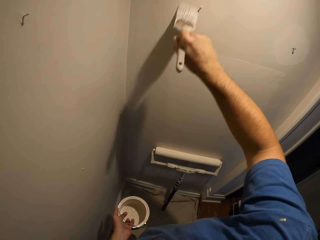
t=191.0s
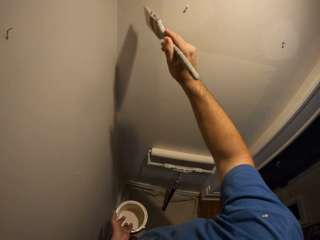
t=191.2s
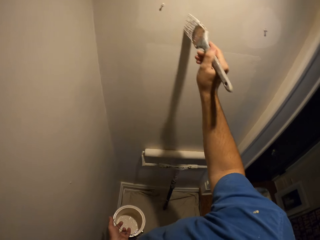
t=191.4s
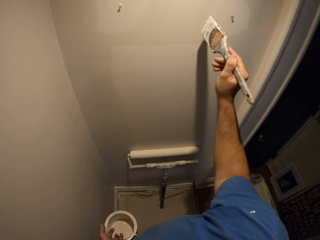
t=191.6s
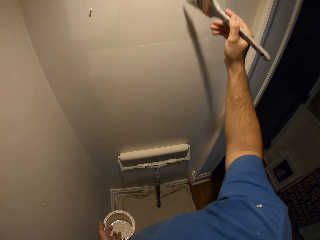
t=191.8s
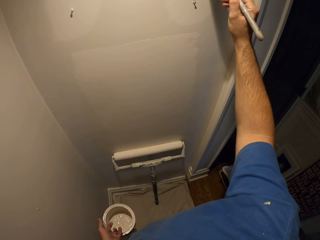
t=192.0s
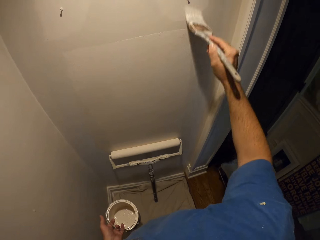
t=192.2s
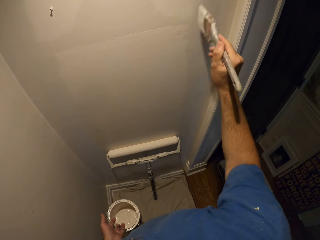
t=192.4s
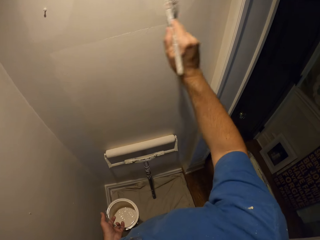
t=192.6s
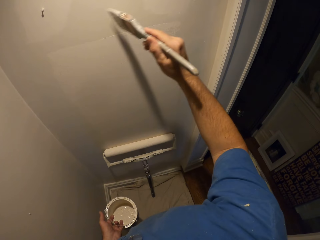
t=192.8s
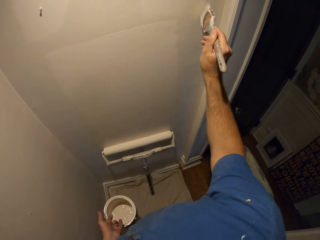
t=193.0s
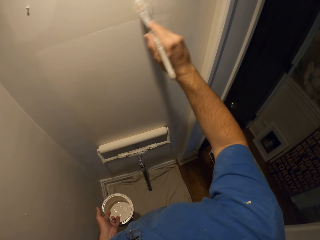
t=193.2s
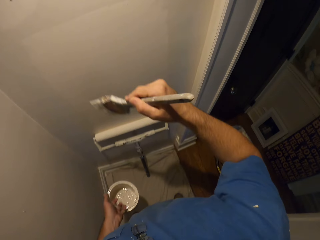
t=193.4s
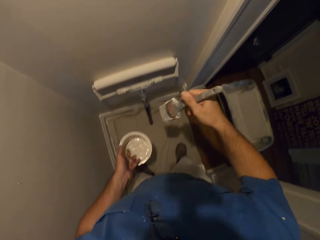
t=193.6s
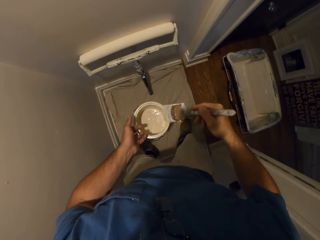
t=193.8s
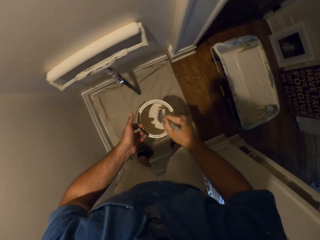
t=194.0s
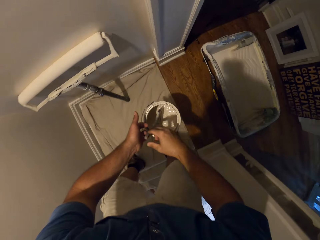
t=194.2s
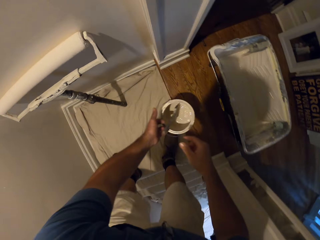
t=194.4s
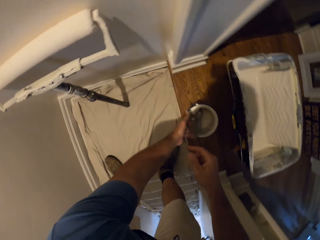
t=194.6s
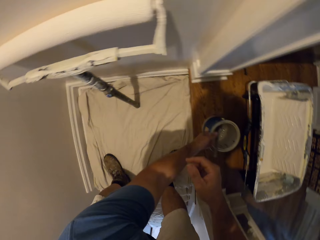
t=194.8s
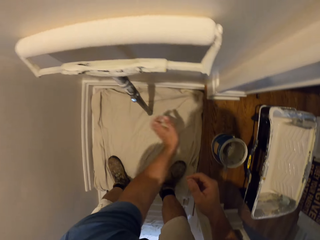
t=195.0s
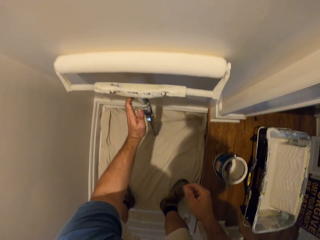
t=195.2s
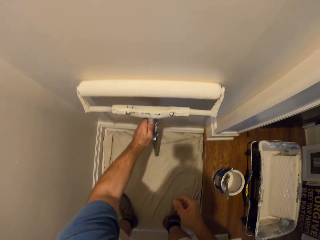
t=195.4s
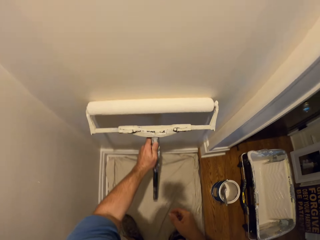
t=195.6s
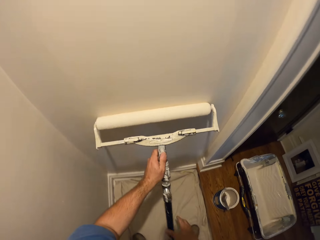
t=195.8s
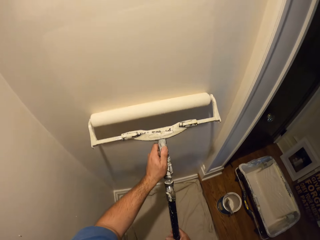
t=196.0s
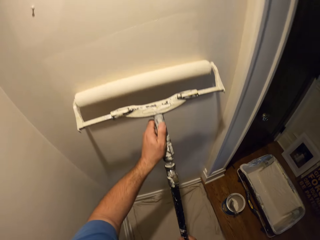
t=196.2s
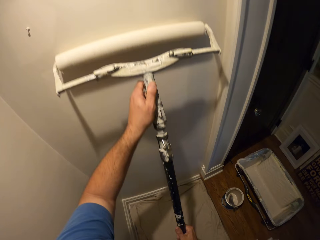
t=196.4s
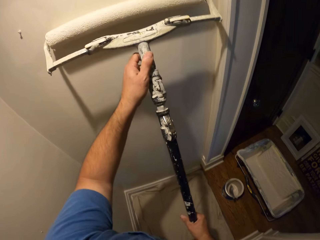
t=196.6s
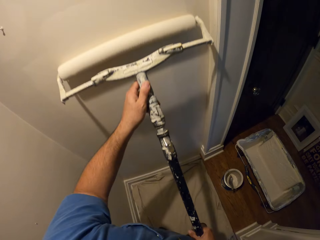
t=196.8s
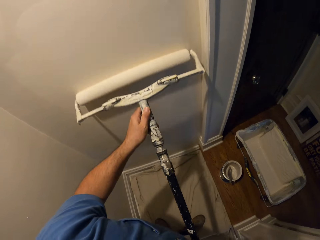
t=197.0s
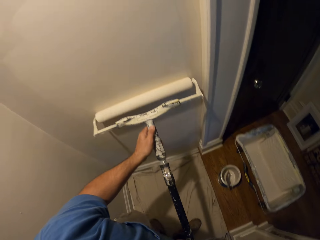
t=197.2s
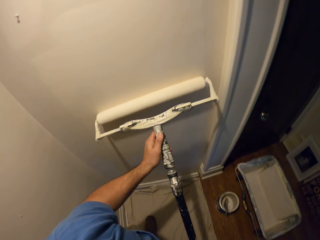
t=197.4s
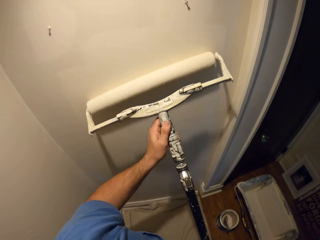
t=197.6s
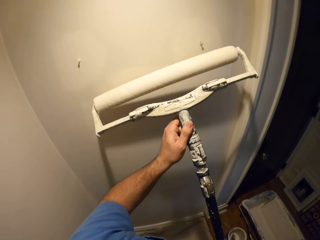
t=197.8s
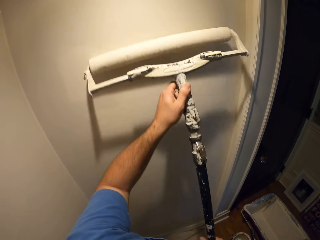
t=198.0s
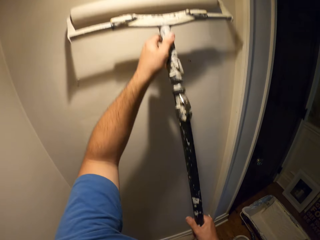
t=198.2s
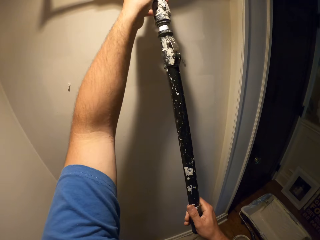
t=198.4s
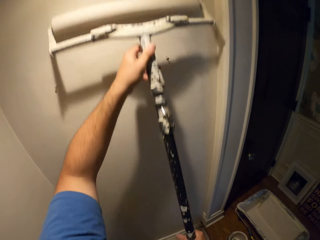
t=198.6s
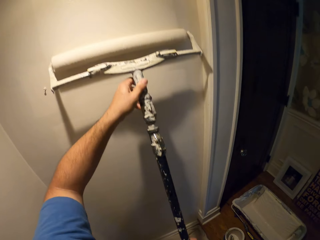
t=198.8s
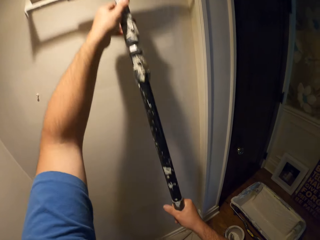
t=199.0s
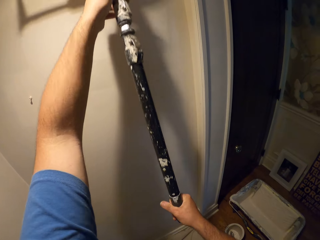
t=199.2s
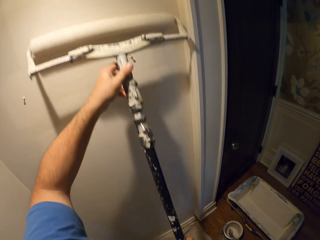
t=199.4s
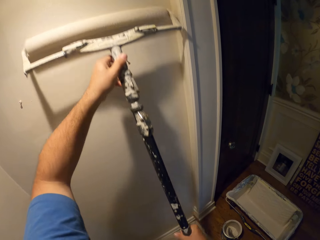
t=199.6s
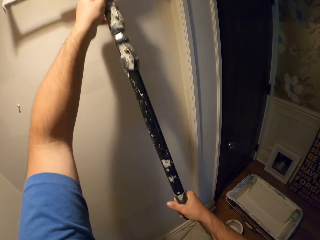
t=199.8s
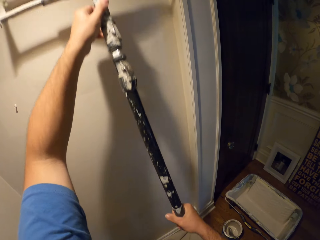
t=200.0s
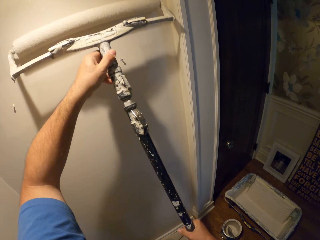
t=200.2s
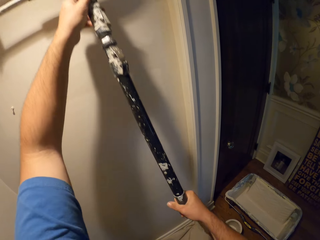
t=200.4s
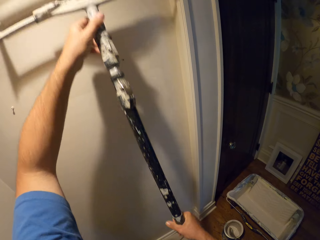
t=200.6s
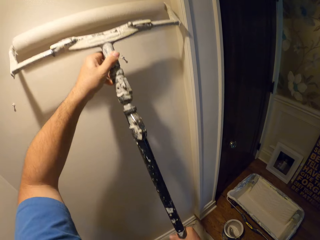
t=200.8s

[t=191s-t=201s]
The camera wearer drops the paint brush in the paint can. He drops the paint can on the floor of the landing. He picks up the long paint roller with his left hand. He paints the wall with the long paint roller.

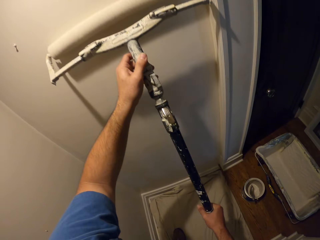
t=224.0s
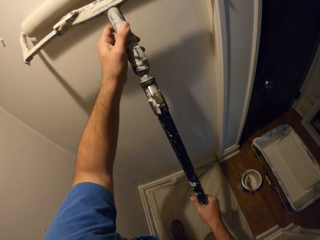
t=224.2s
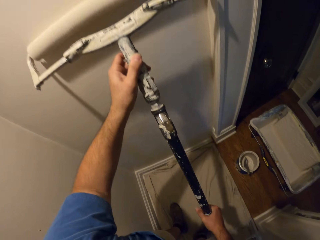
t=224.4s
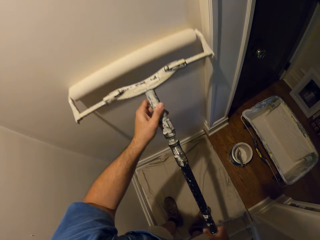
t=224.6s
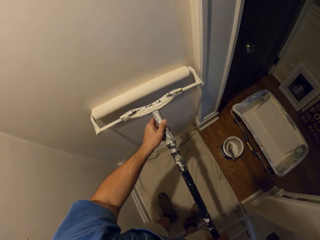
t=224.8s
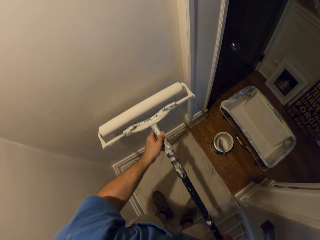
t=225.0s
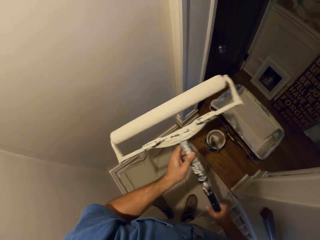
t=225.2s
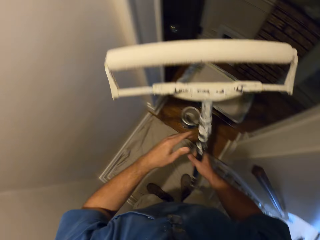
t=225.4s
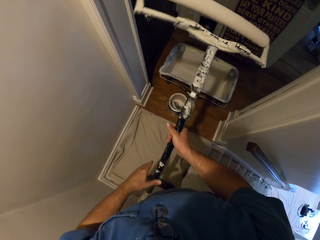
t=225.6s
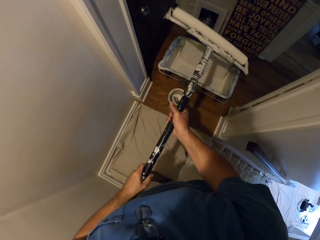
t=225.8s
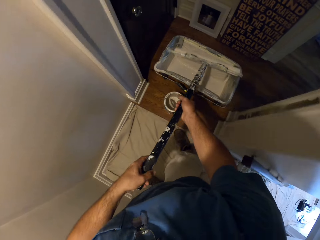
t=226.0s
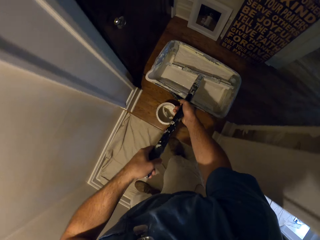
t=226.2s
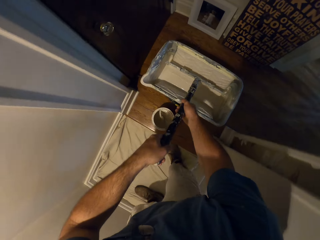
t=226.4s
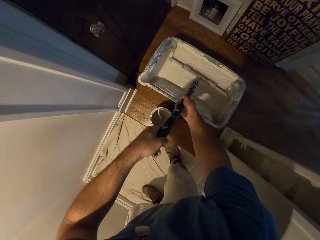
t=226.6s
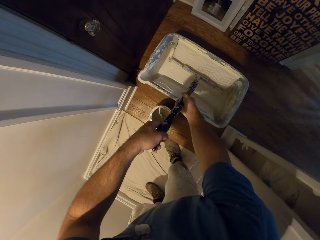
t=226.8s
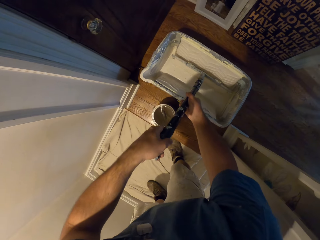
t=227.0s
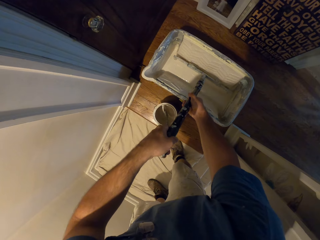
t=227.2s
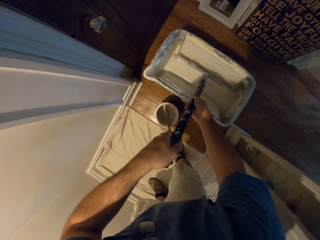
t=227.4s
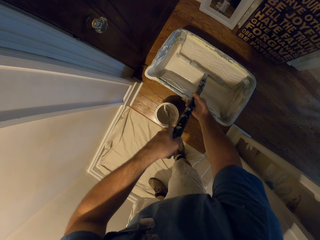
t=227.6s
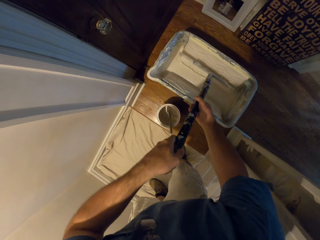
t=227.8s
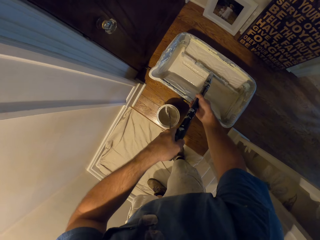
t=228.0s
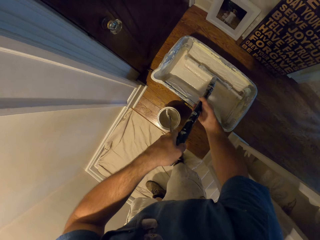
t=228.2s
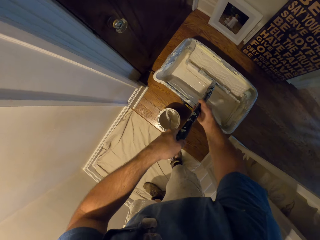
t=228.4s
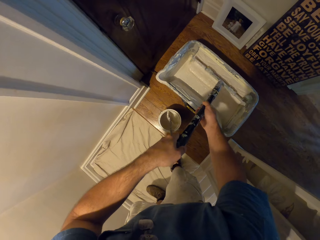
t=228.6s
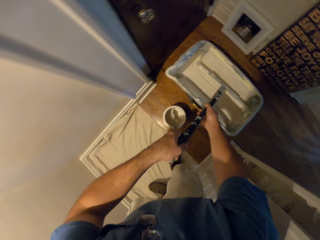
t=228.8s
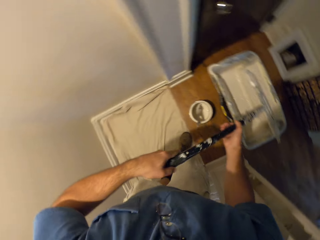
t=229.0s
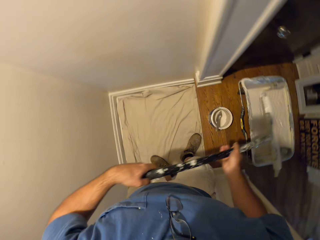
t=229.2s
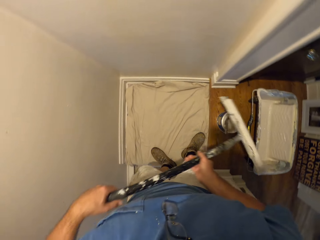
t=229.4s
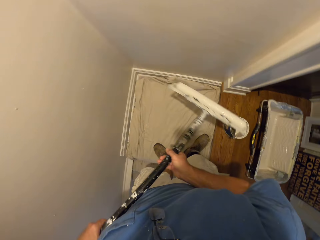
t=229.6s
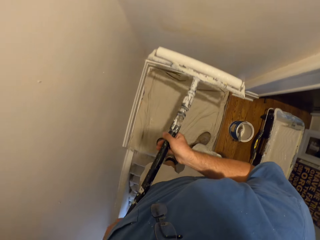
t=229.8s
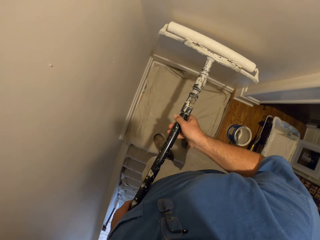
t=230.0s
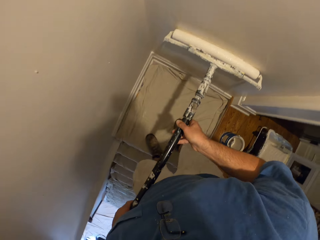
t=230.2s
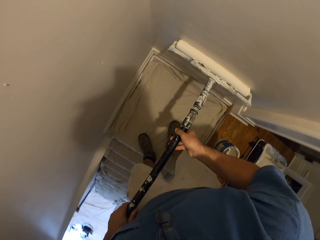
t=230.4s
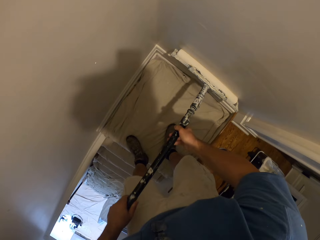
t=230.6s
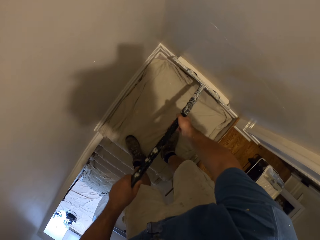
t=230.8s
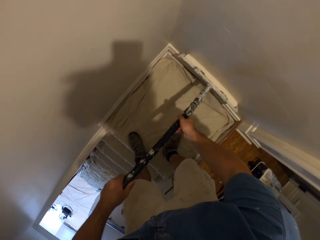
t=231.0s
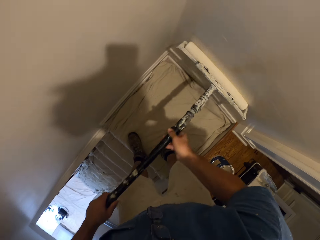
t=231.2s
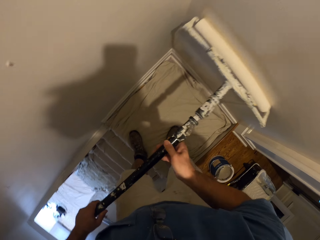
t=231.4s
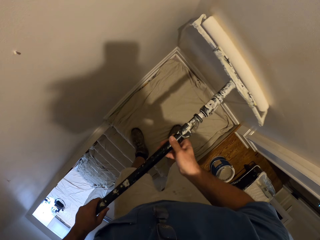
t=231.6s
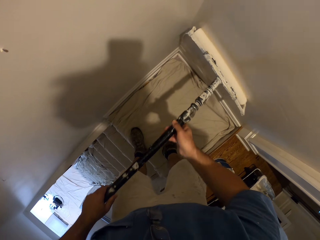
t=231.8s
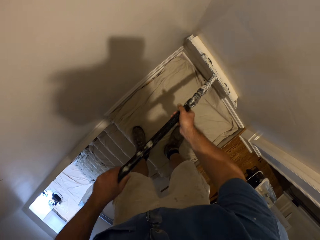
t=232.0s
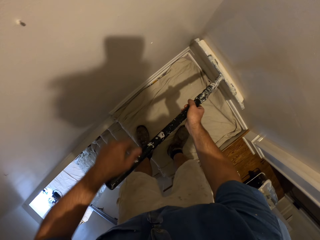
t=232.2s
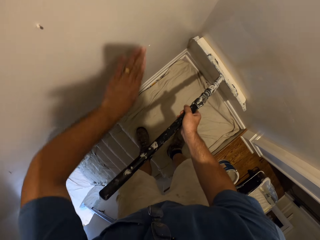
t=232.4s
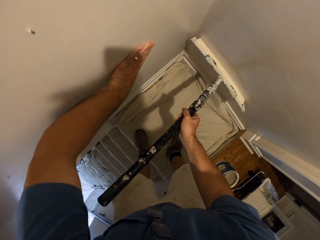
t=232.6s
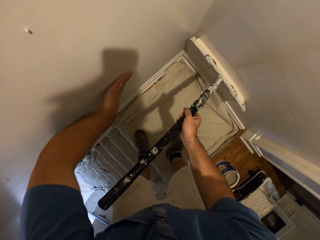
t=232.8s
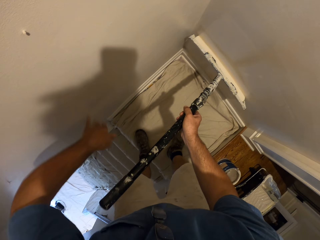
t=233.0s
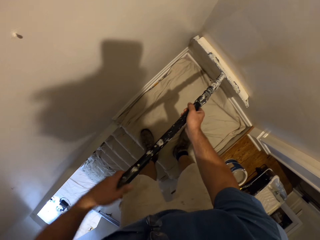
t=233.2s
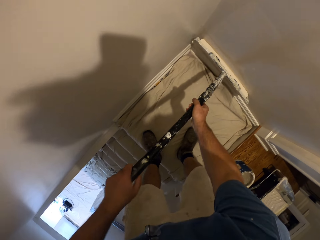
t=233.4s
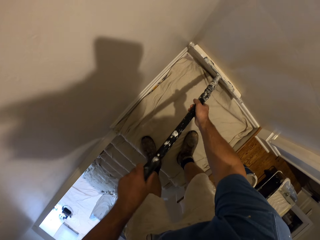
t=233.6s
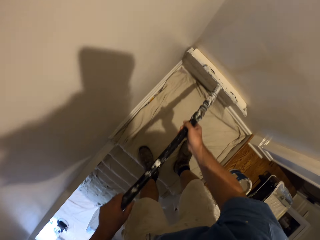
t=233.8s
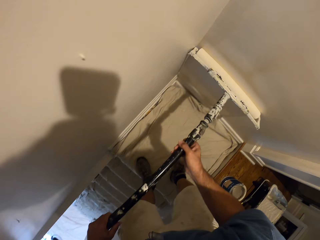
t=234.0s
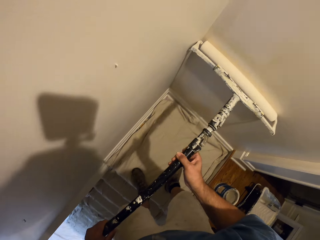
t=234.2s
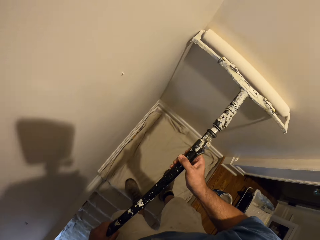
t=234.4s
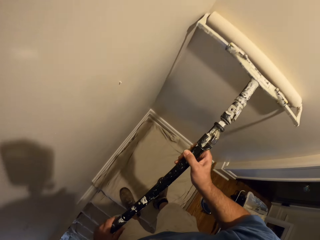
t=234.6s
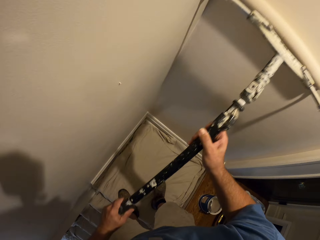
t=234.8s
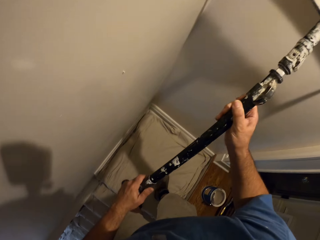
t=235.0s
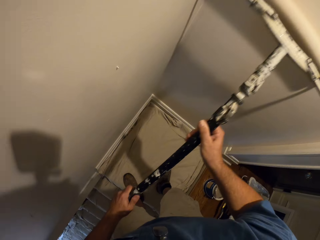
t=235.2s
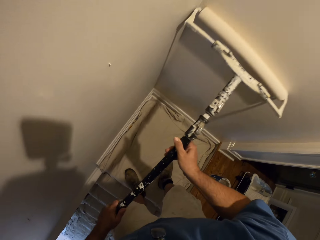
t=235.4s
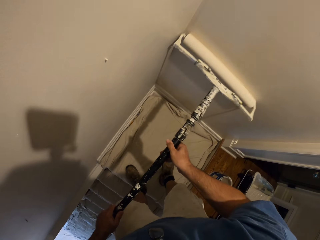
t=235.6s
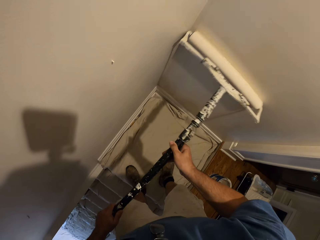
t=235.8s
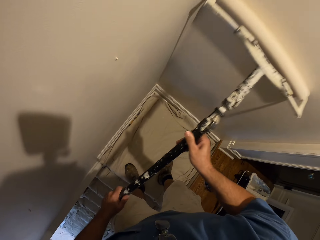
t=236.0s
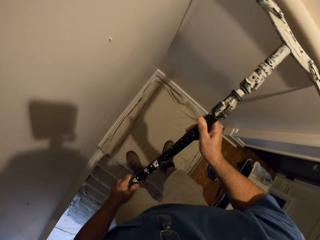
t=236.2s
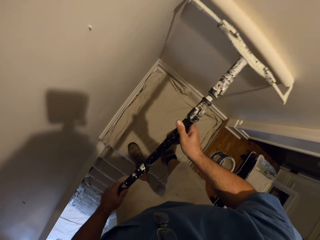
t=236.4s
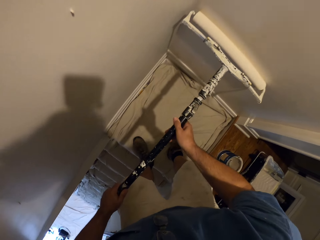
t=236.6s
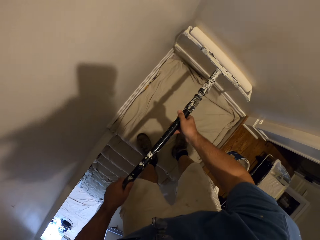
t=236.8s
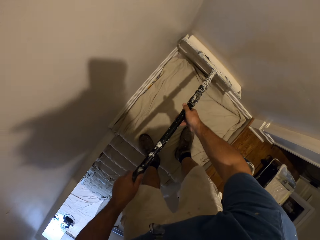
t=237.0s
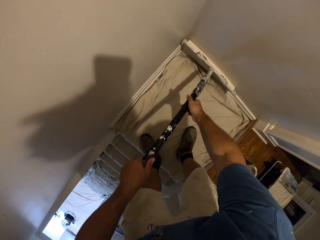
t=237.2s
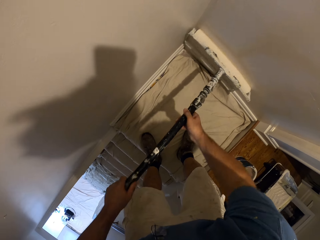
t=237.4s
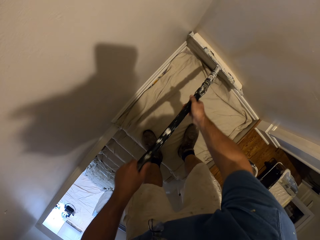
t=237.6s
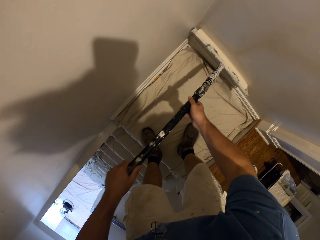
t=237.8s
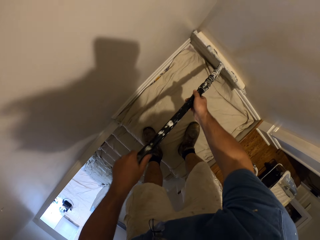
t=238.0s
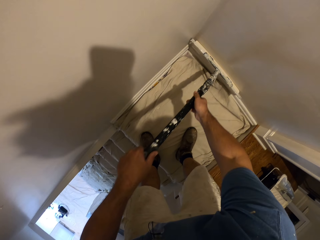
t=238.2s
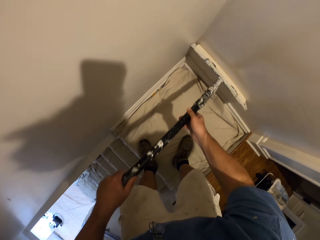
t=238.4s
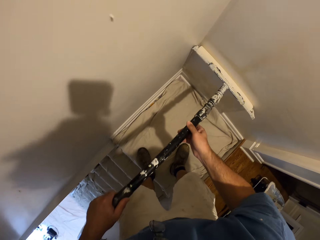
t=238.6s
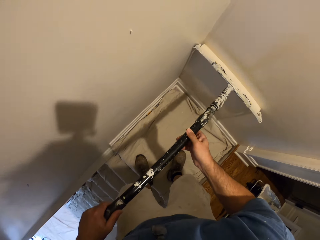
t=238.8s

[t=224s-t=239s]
The camera wearer takes some paint from the paint bucket with the long paint roller. He paints the wall with the long paint roller. He rubs his left hand on the wall. He paints the wall with the long paint roller.
